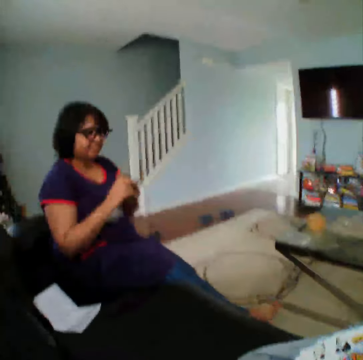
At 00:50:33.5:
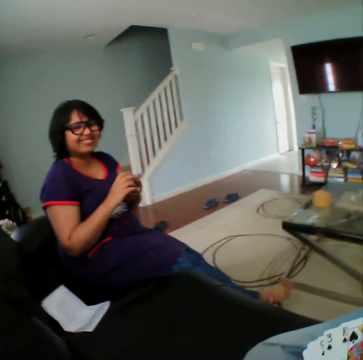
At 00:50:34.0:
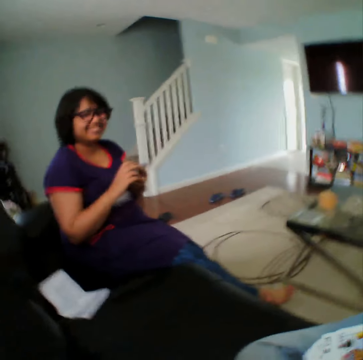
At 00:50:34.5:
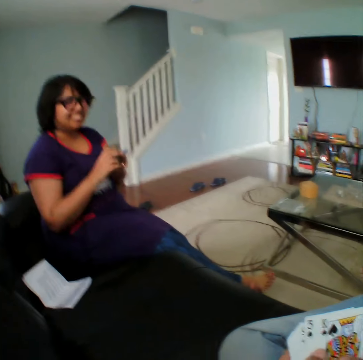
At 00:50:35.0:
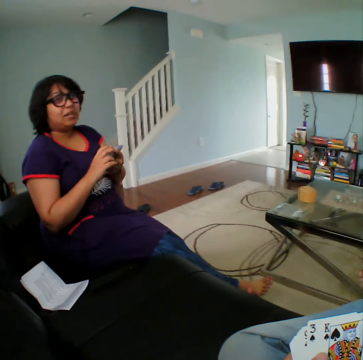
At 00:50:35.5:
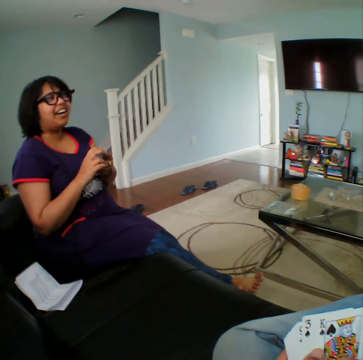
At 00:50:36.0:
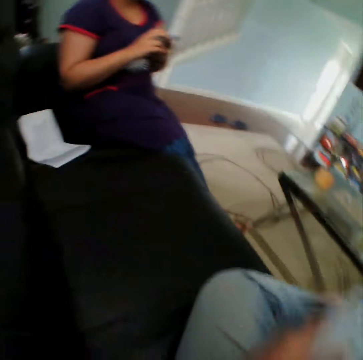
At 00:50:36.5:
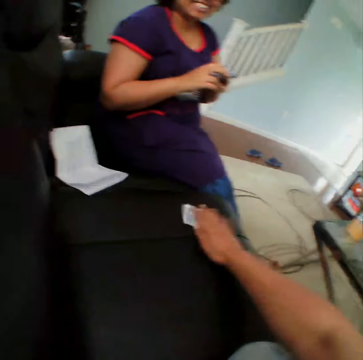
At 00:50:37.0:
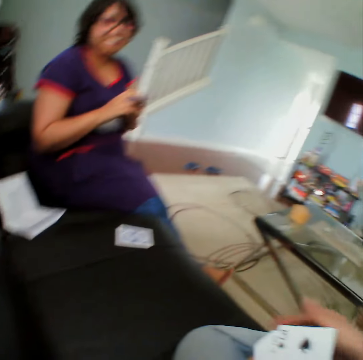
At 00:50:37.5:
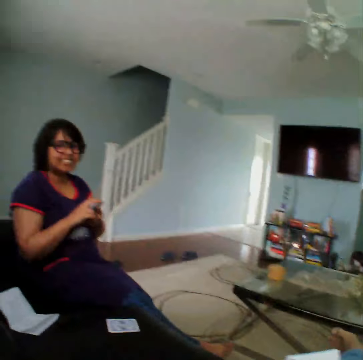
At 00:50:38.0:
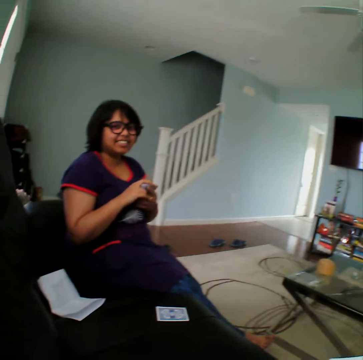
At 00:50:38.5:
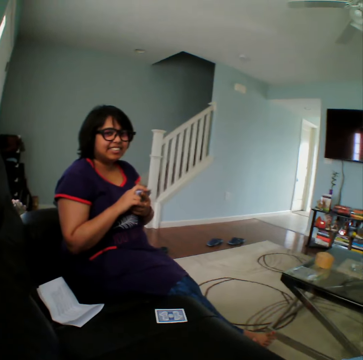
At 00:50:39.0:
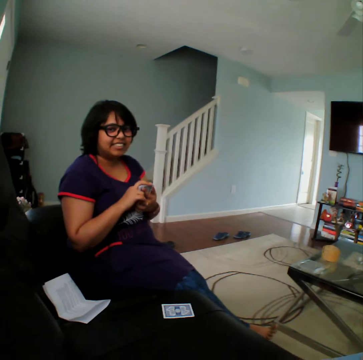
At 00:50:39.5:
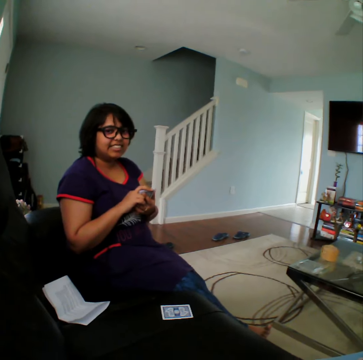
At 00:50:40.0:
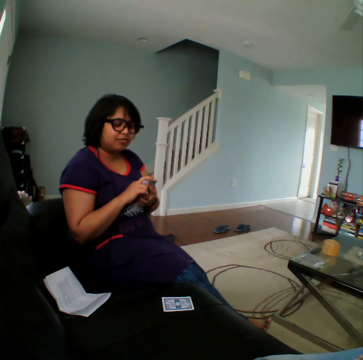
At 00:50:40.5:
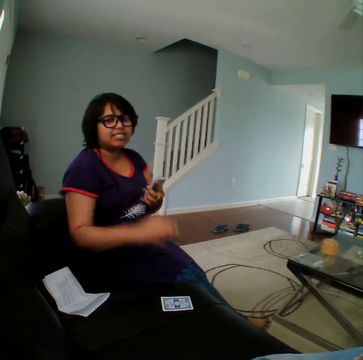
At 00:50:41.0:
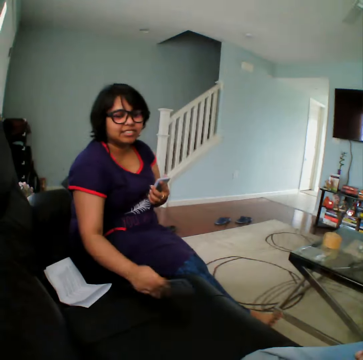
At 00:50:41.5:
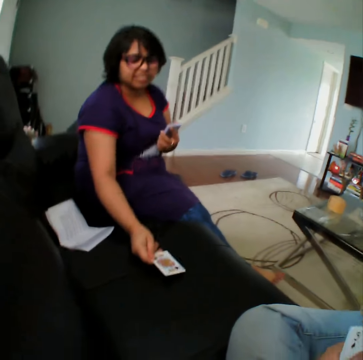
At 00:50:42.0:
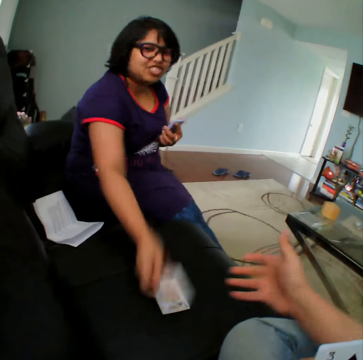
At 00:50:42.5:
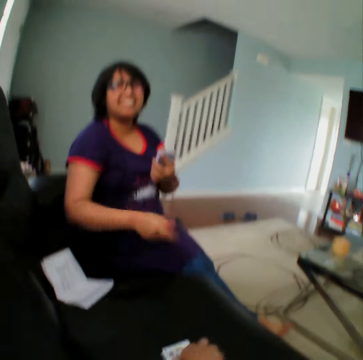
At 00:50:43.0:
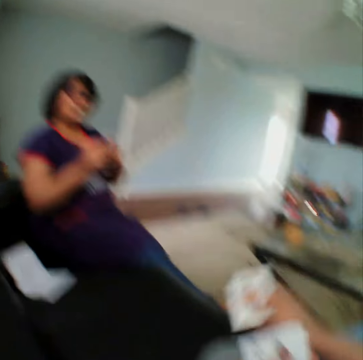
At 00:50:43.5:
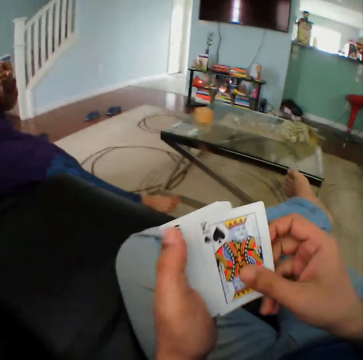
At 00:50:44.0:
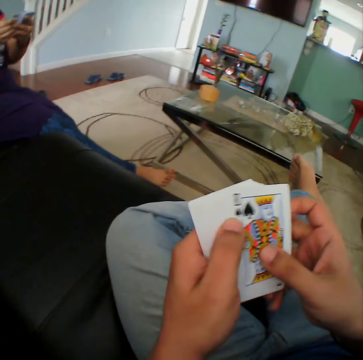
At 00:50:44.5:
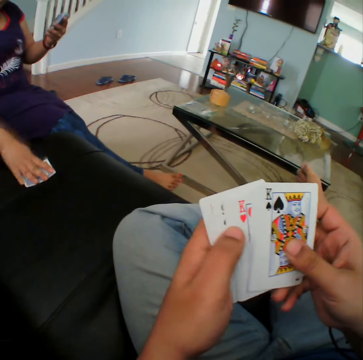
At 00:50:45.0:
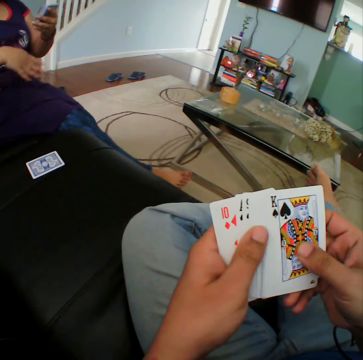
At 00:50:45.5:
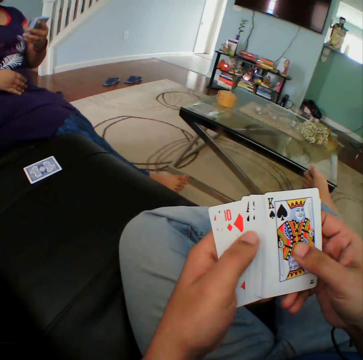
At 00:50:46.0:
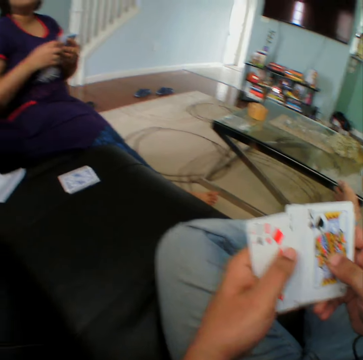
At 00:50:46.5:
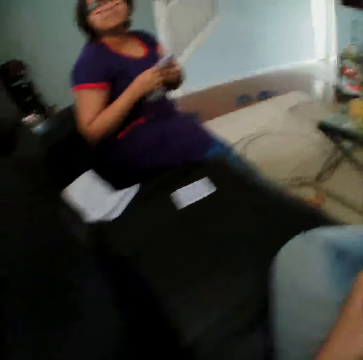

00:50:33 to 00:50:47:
The camera wearer talks to a woman. He places a card on the sofa. He talks to the woman. The woman gives the card to the camera wearer. The woman touches a card on the sofa. The camera wearer picks a card from the sofa. He inspects the cards on his hands. The woman places a card on the sofa. The camera wearer inspects the cards on his hands.

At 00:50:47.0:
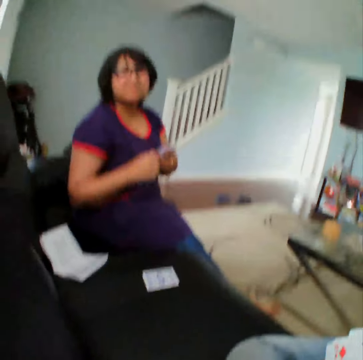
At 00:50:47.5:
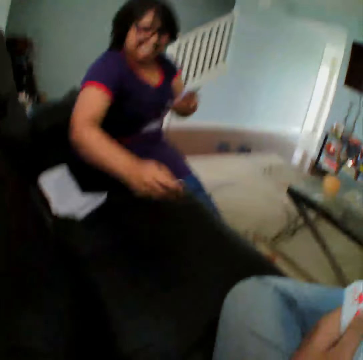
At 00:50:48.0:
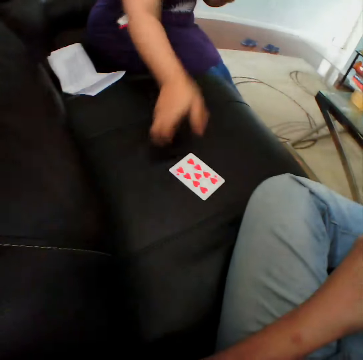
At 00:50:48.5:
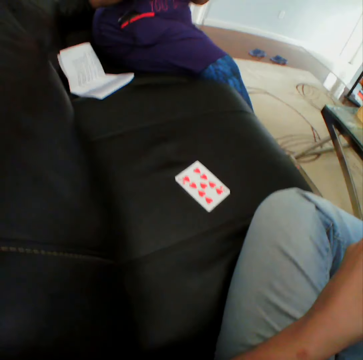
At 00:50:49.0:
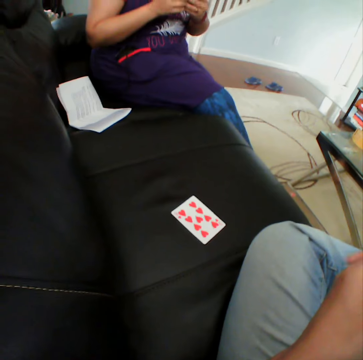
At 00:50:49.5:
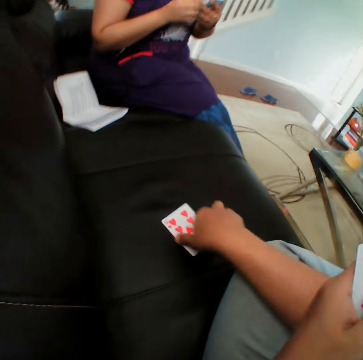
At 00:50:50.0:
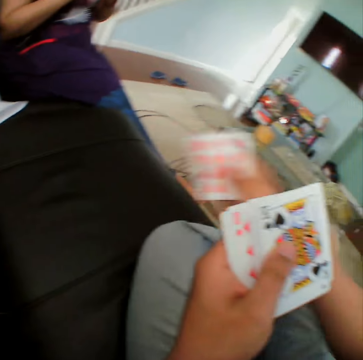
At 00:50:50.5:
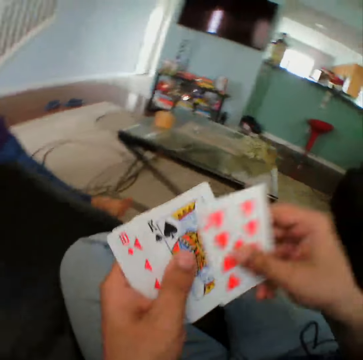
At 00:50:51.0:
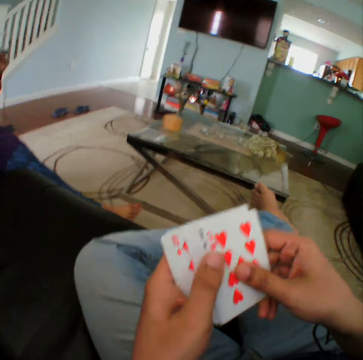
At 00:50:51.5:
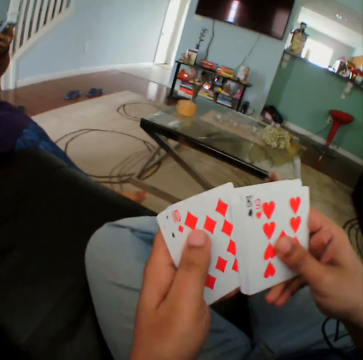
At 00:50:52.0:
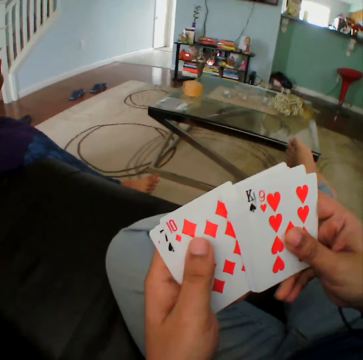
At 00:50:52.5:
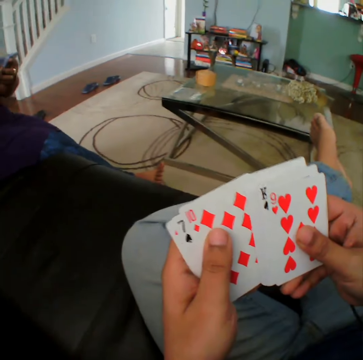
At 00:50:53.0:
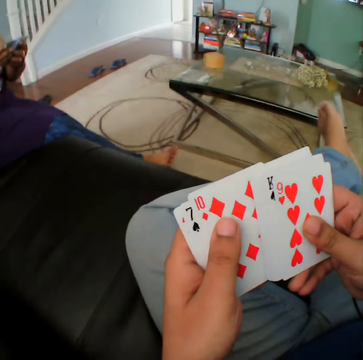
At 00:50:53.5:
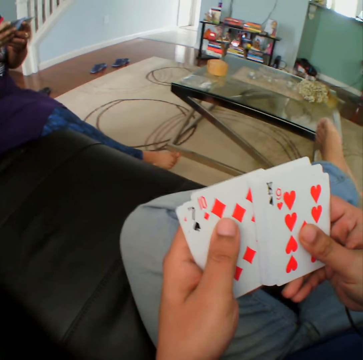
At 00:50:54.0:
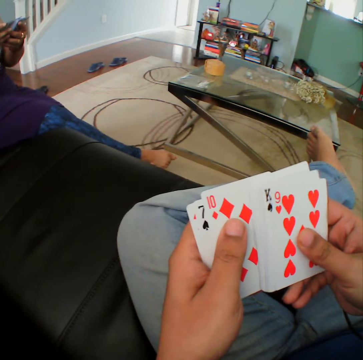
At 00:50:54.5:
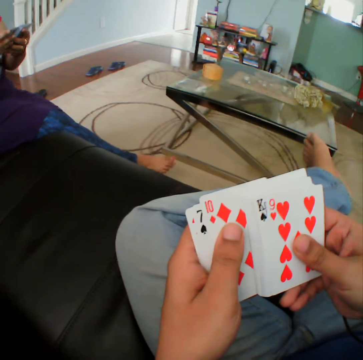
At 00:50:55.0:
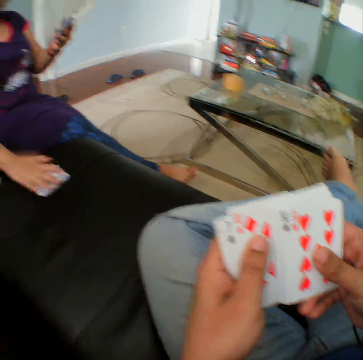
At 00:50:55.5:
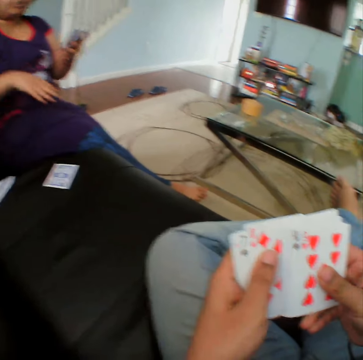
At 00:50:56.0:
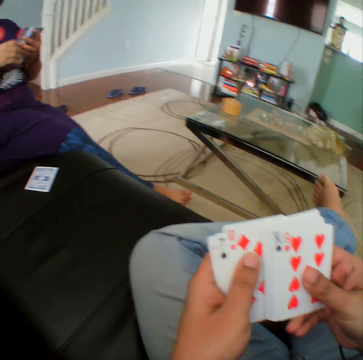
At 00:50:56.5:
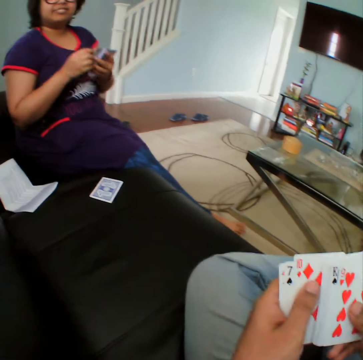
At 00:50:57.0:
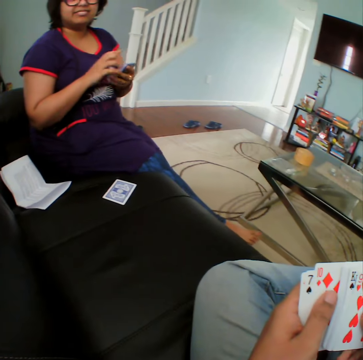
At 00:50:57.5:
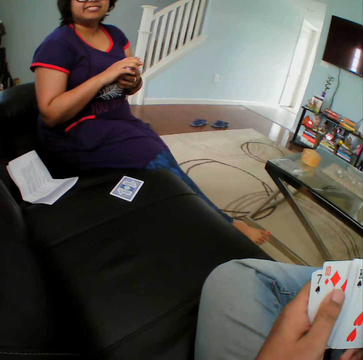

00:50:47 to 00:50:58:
The camera wearer stares at a woman. He picks a card from the sofa. He inspects the cards on his hands. The woman puts a card on the couch.

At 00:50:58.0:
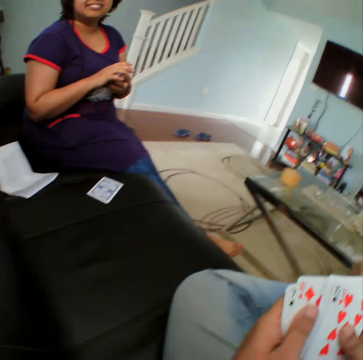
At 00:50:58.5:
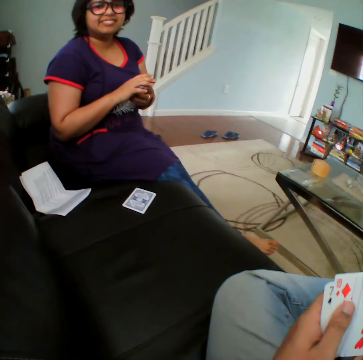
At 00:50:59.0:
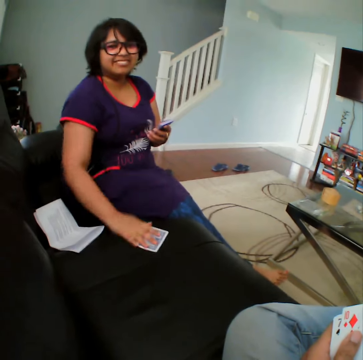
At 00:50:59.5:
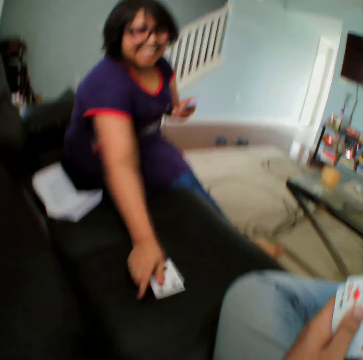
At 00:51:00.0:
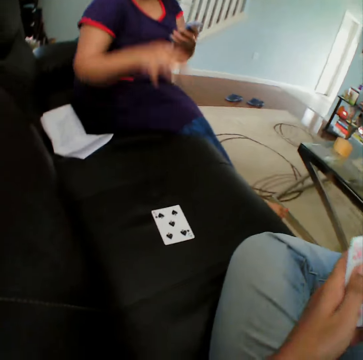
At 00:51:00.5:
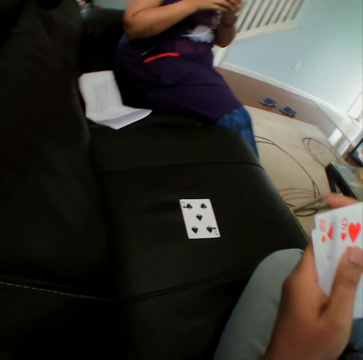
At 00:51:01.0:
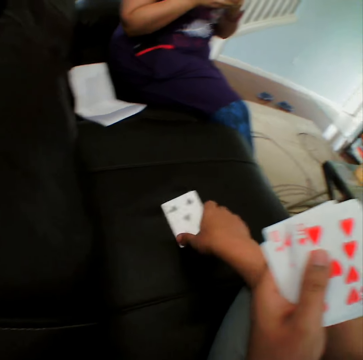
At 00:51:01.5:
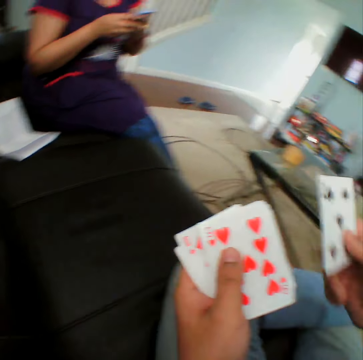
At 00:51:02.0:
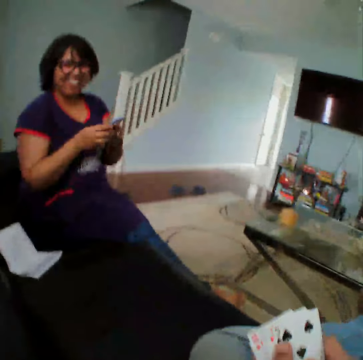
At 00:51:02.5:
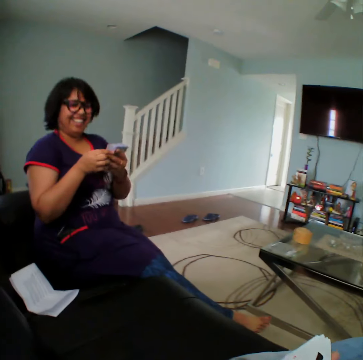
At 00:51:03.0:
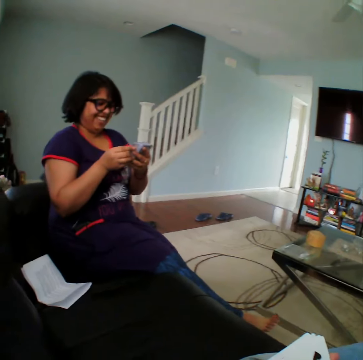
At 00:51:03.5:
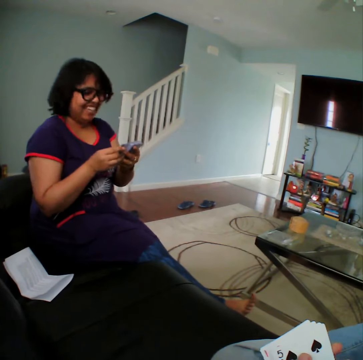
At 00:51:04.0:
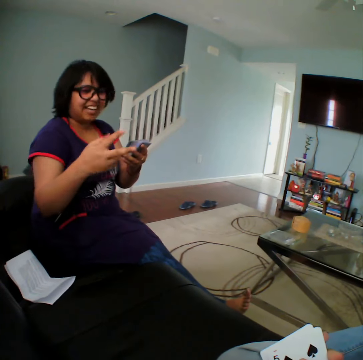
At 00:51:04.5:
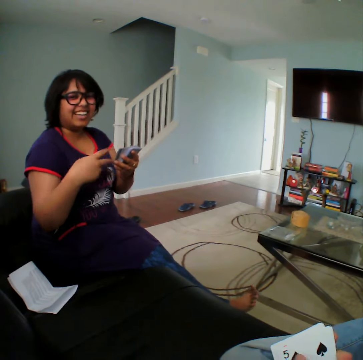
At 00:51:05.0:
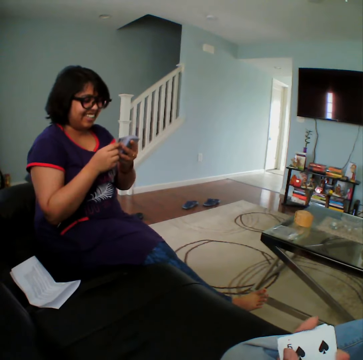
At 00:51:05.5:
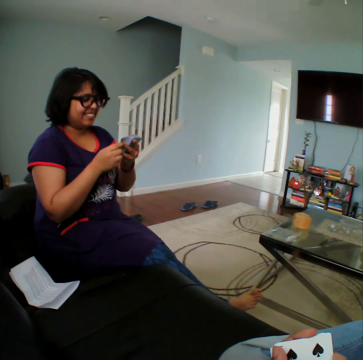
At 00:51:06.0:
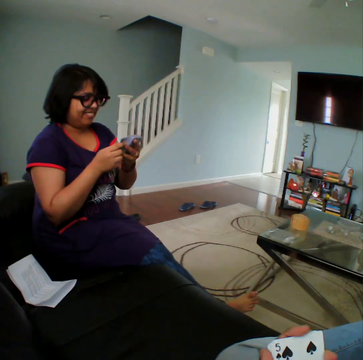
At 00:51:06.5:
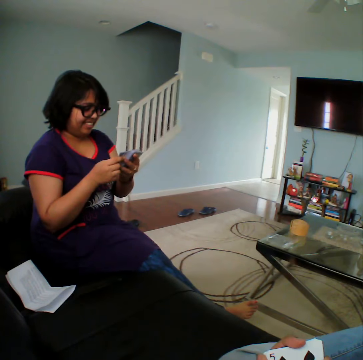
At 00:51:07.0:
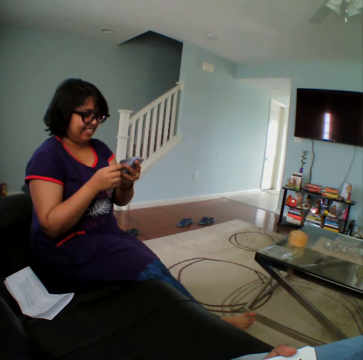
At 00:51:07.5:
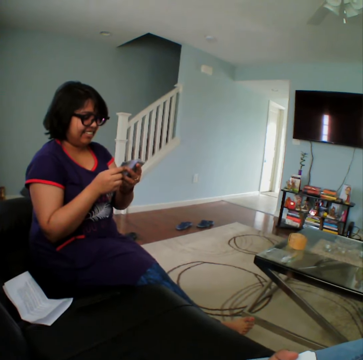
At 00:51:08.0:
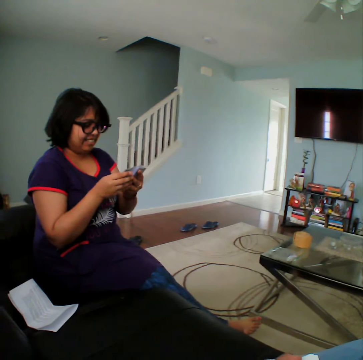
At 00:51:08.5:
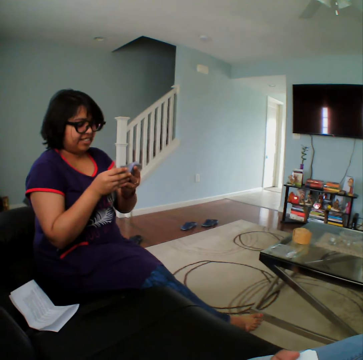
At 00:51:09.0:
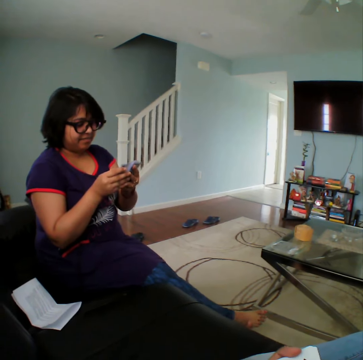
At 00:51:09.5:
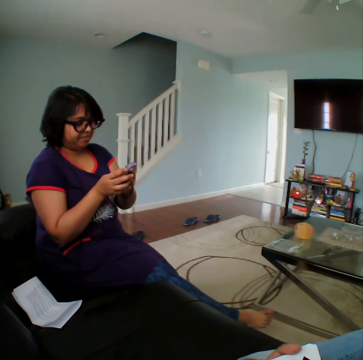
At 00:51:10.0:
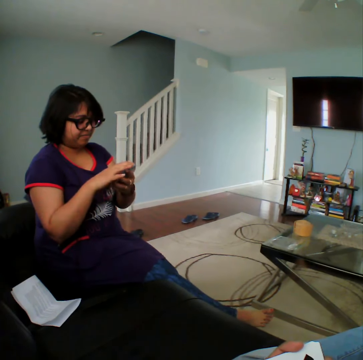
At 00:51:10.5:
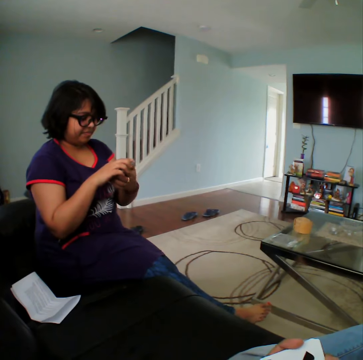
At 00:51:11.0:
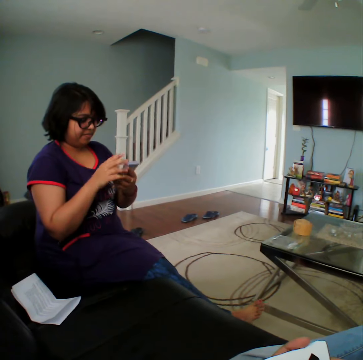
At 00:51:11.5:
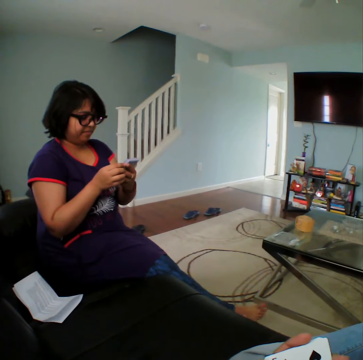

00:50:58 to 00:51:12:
The camera wearer stares at a woman. The woman places a card on the sofa. The camera wearer picks the card from the sofa. They stare at the woman.
